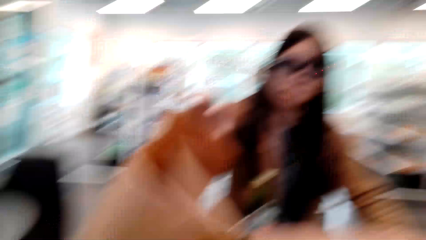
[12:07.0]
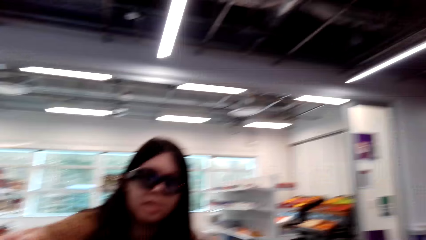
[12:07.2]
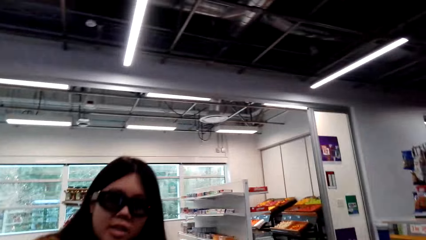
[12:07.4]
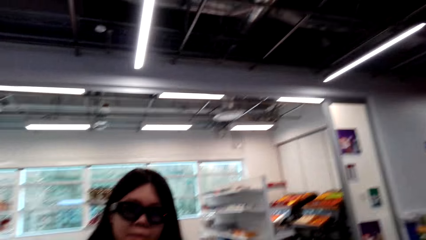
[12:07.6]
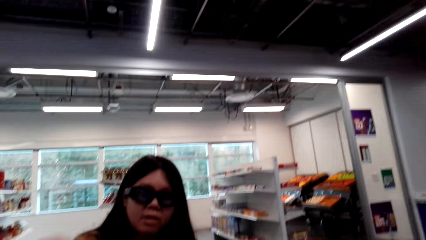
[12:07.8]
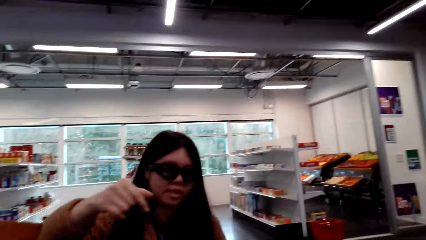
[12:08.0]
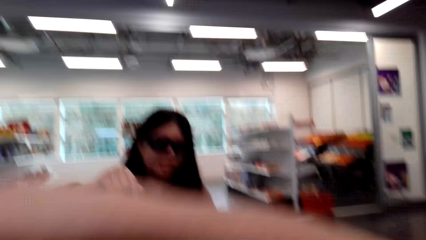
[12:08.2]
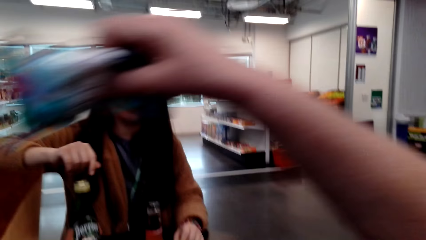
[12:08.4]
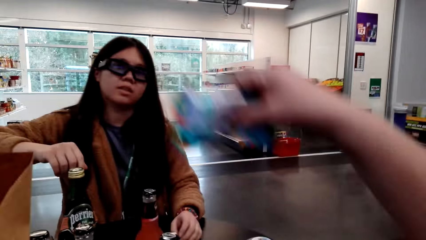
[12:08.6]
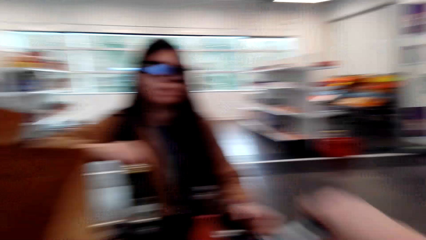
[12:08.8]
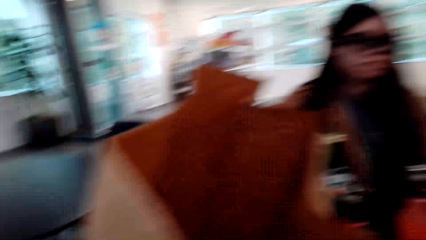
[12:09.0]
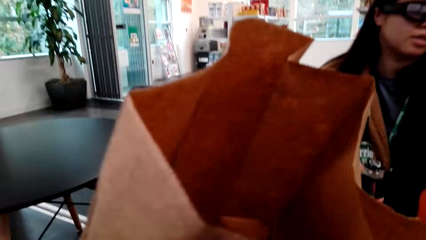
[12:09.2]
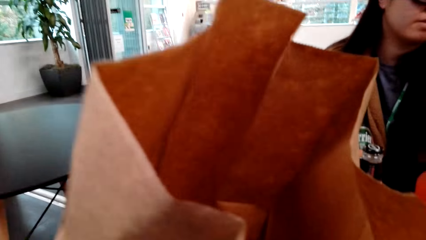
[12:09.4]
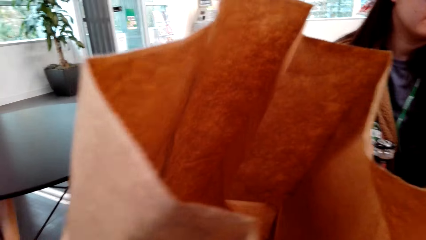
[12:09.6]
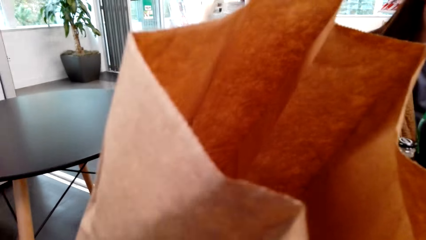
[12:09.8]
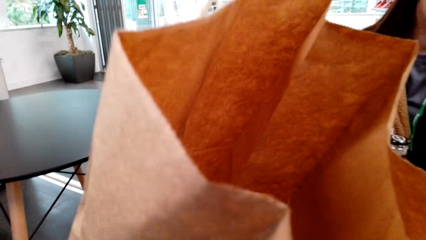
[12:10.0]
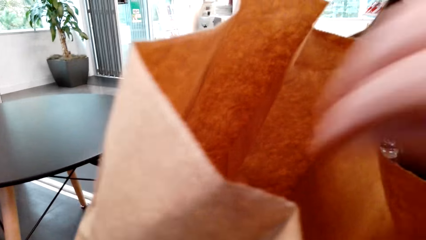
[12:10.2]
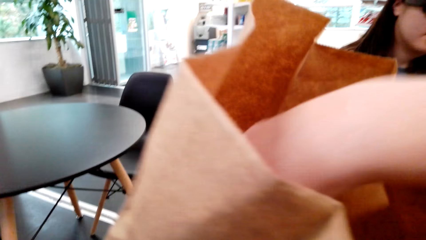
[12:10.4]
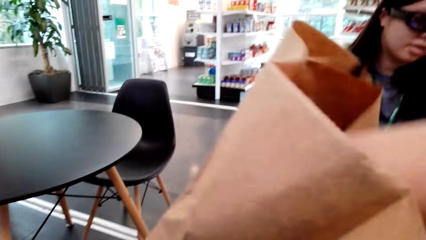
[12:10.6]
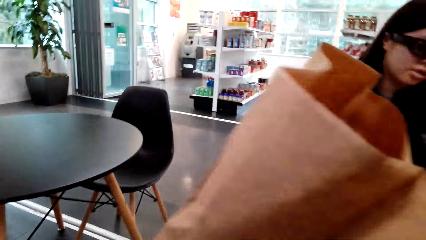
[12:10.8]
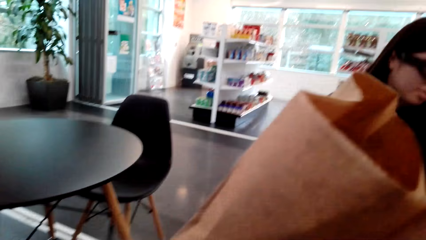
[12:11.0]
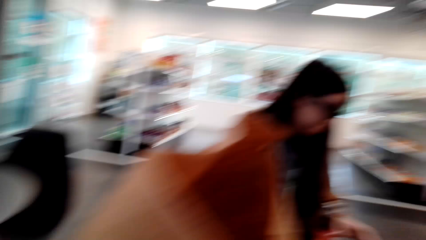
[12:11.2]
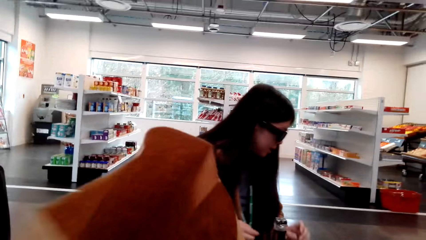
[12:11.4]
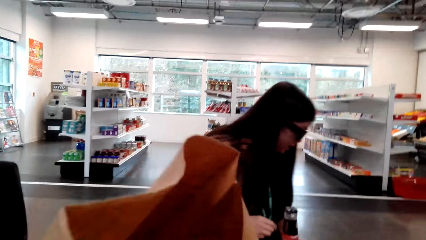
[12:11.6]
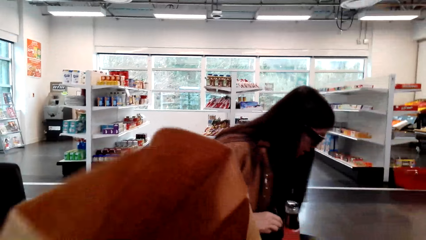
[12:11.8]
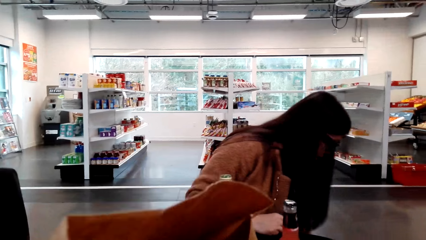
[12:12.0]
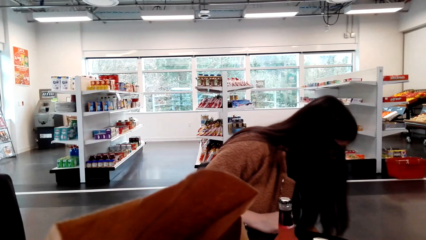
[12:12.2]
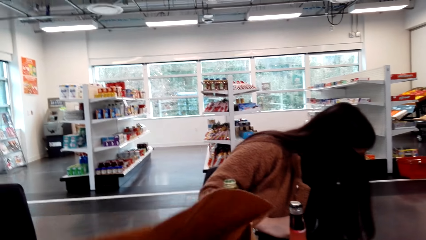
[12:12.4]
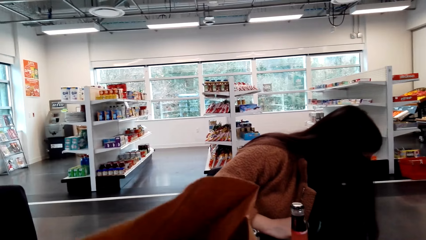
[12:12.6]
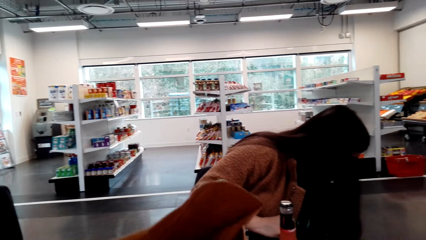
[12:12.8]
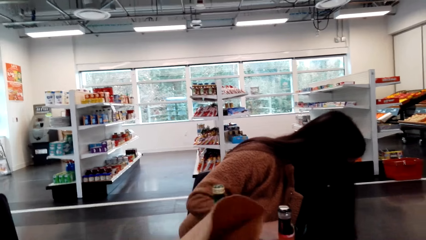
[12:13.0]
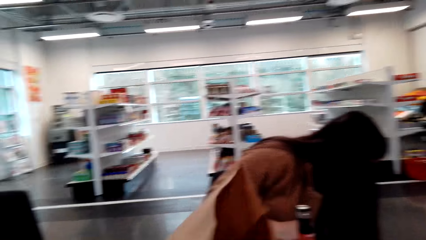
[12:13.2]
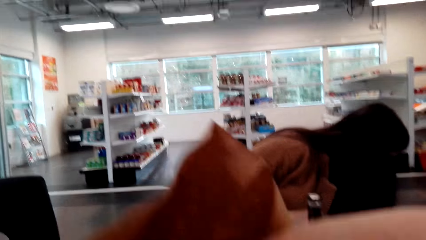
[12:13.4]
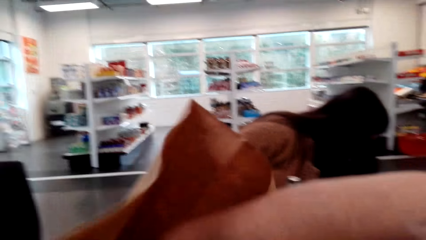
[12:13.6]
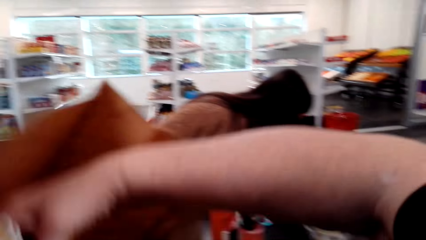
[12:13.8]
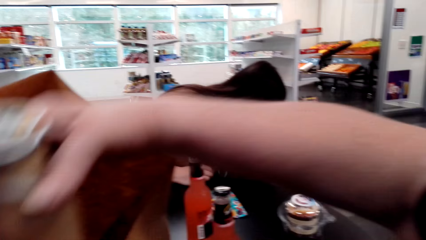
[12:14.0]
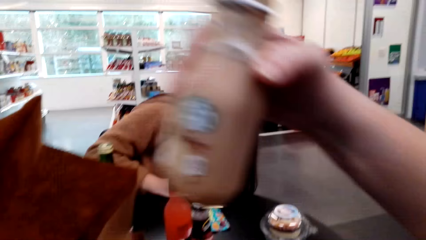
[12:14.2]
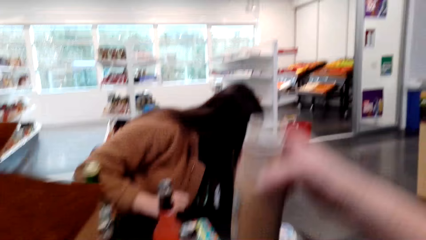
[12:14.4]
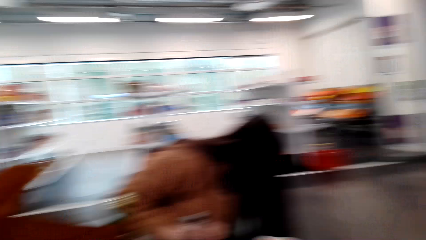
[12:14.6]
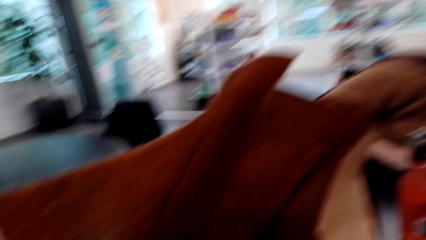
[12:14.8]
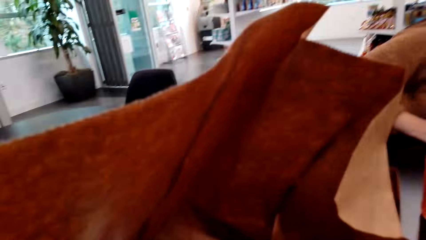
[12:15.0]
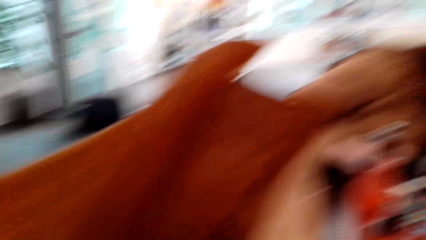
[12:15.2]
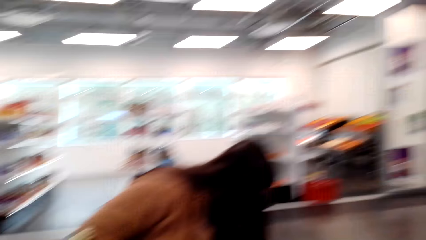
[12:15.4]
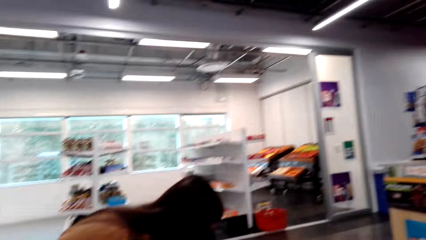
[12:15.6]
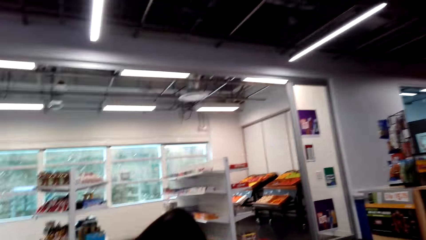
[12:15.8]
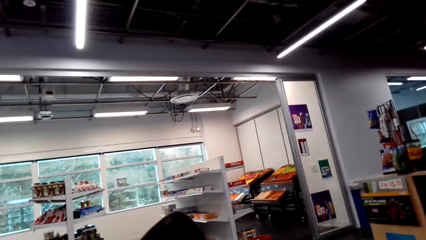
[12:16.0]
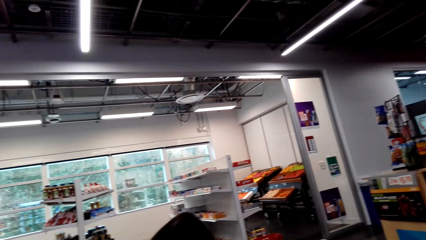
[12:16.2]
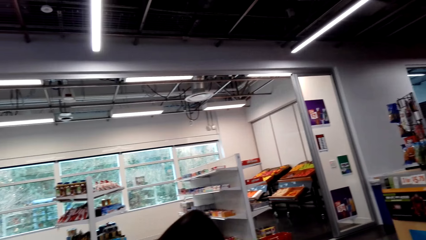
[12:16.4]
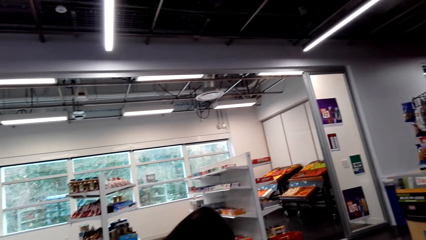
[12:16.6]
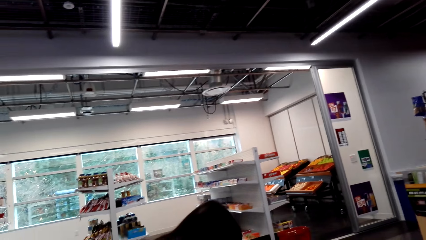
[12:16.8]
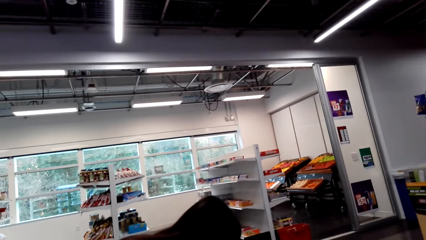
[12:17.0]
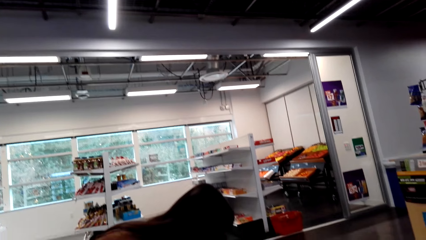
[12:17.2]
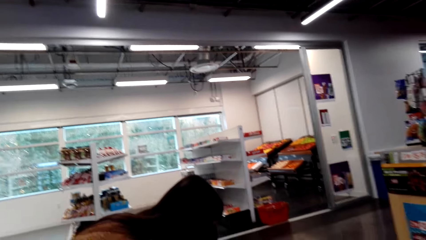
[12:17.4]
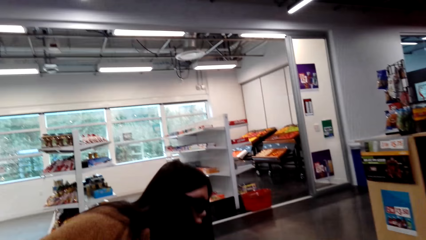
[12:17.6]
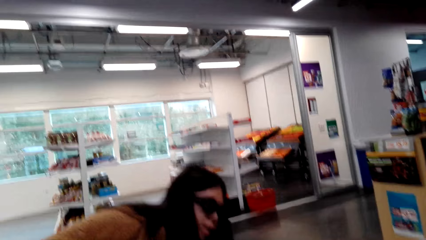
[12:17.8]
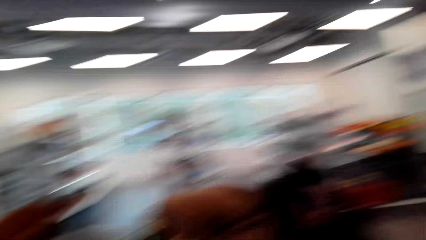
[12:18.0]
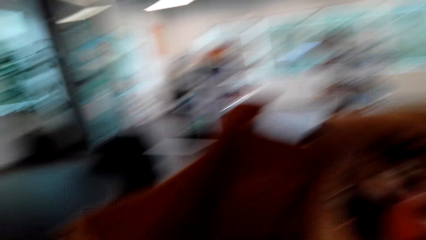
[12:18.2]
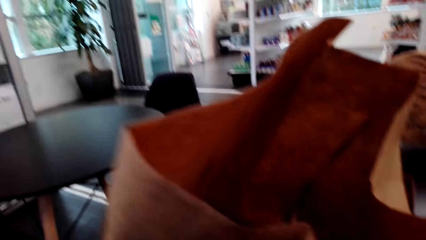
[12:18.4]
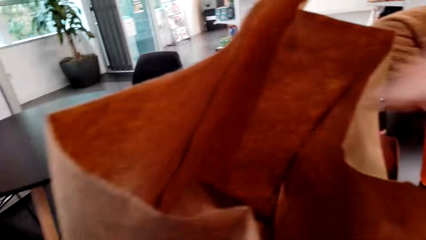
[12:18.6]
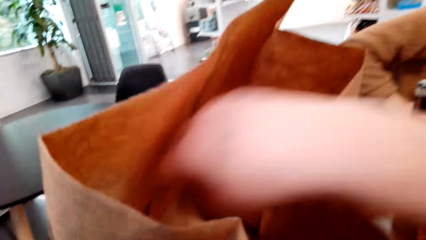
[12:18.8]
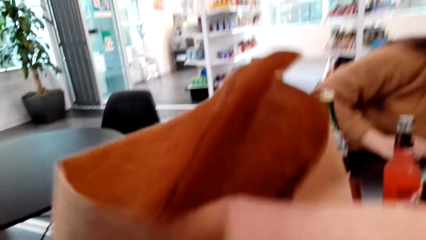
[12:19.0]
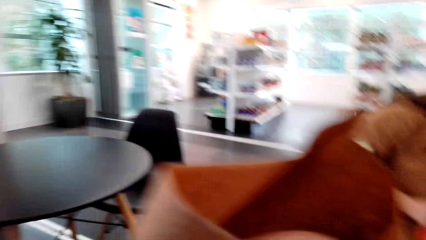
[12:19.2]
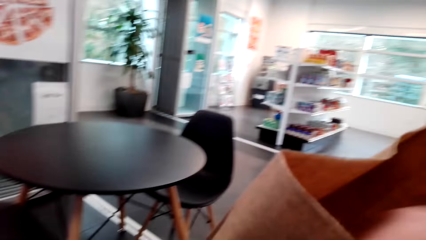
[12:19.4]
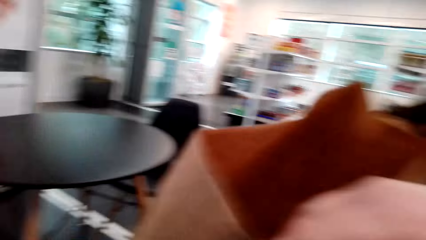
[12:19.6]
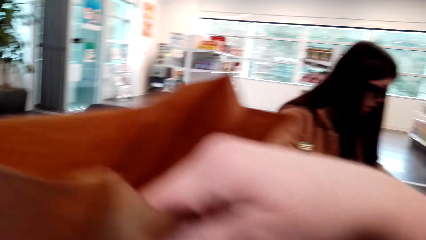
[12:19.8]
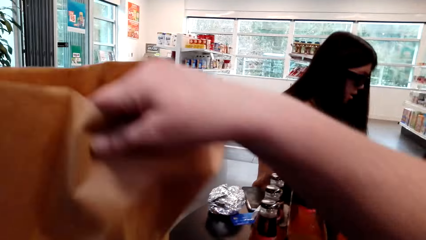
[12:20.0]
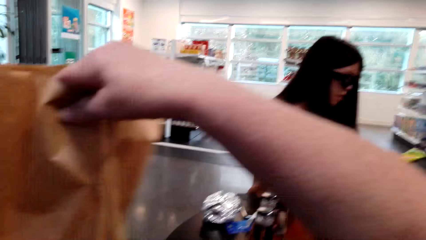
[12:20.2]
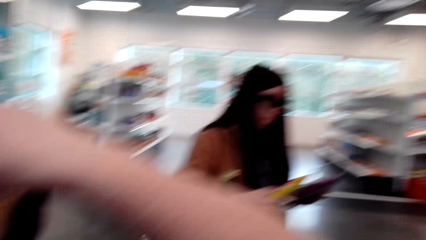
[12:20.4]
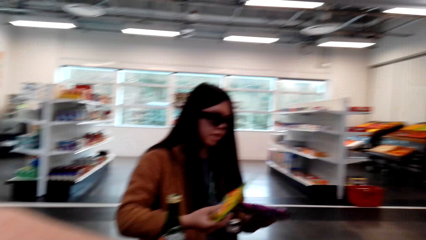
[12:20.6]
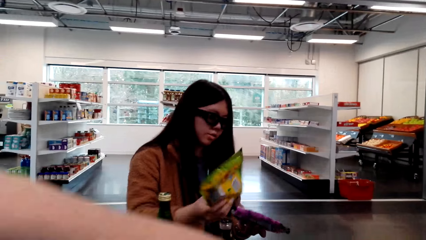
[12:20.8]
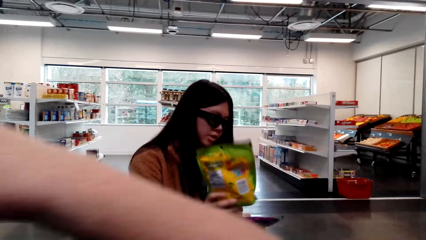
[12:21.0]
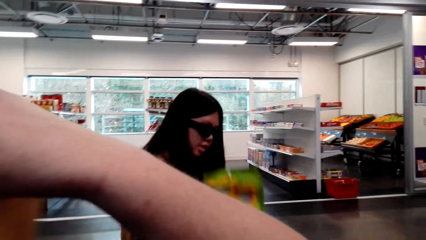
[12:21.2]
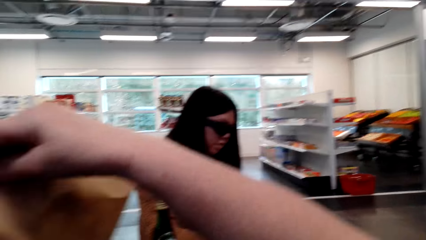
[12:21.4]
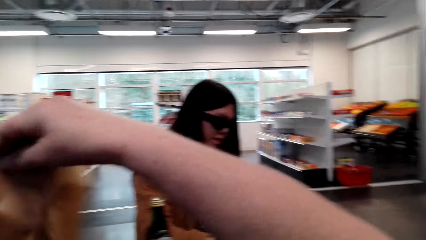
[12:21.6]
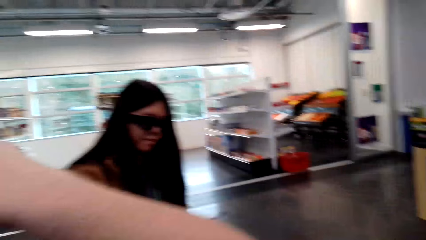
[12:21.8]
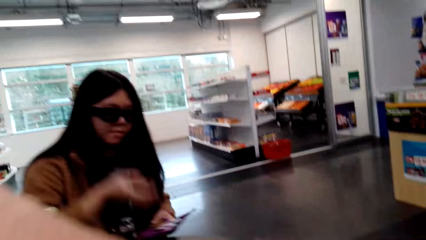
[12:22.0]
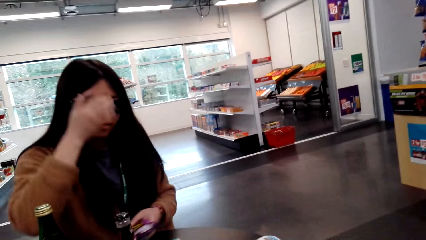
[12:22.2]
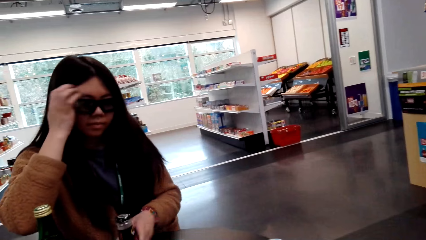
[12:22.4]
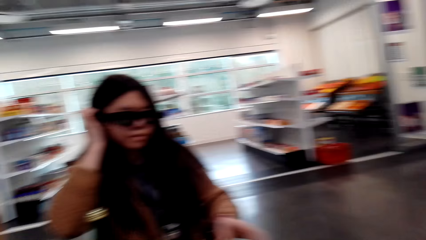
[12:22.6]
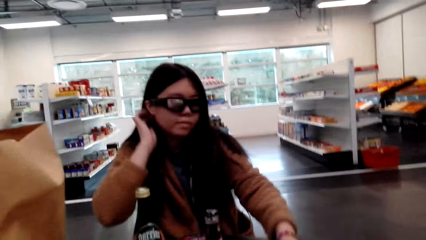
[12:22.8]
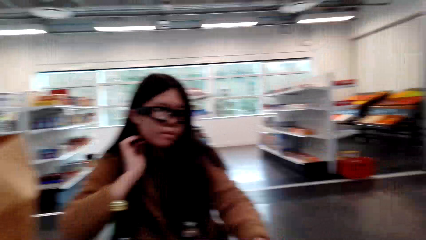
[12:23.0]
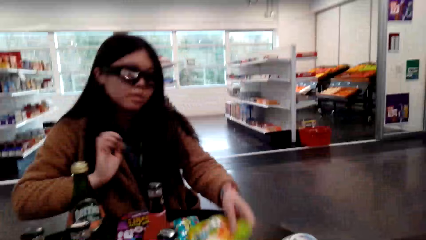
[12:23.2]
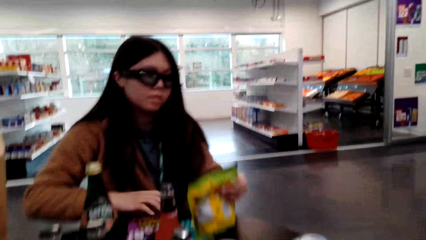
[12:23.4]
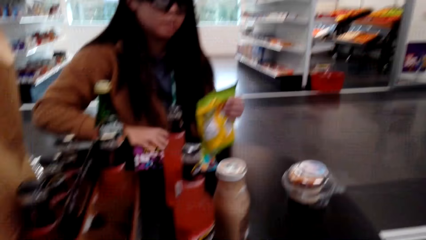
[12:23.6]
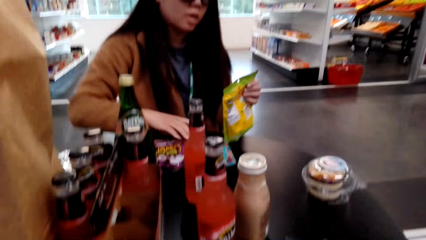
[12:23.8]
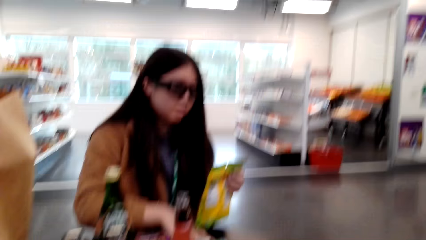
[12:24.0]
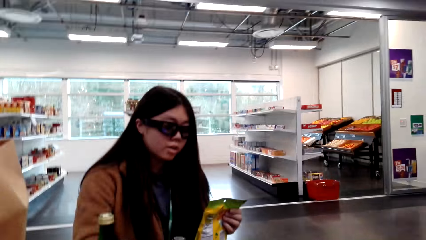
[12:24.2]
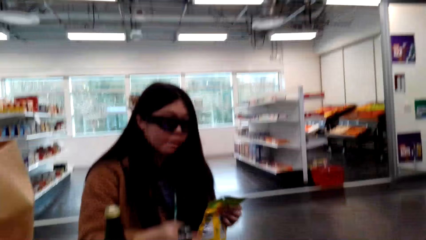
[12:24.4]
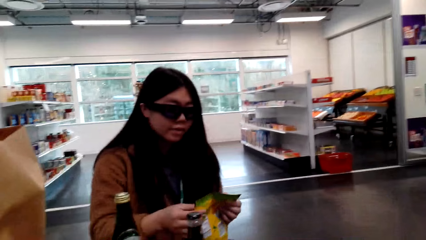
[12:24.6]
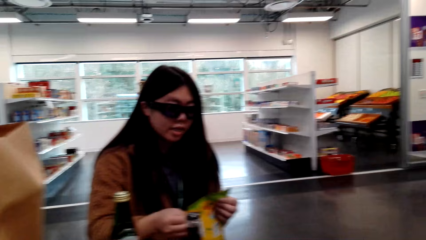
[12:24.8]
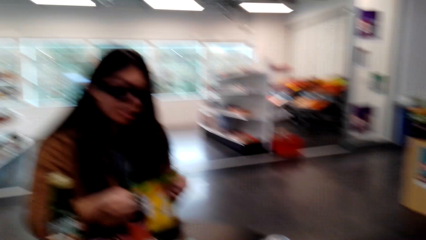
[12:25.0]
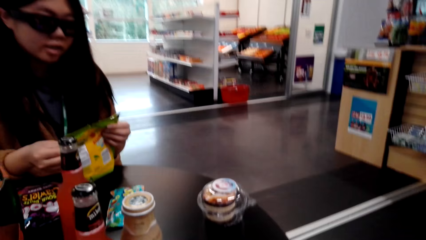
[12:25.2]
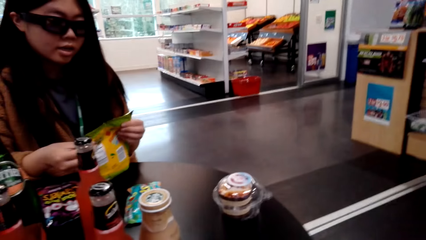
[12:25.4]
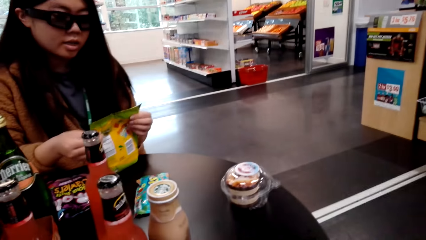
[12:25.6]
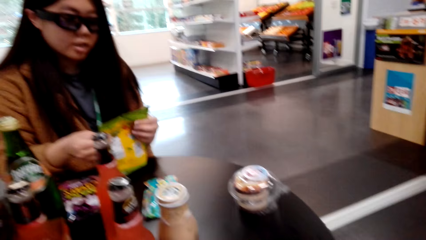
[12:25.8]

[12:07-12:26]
The camera wearer touches the shopping paper. They talk with a woman. They touch the shopping paper. The woman speaks to the camera wearer. The camera wearer removes something from the carrier bag and talks with the woman. They look around and talk with the woman. They talk with the woman again. They pick up something from the shopping paper. The woman speaks to the camera wearer. The camera wearer talks with the woman. The woman holds gummies, touches something. The camera wearer looks around. The woman holds something. The camera wearer talks with the woman.
